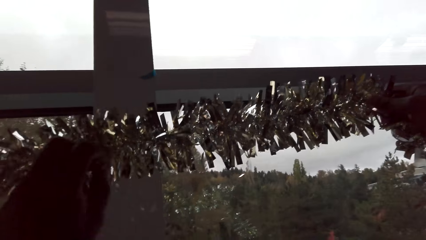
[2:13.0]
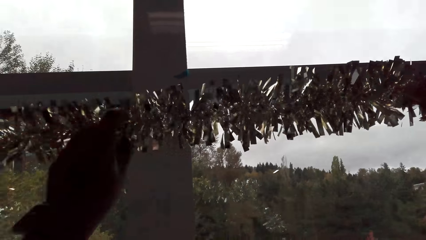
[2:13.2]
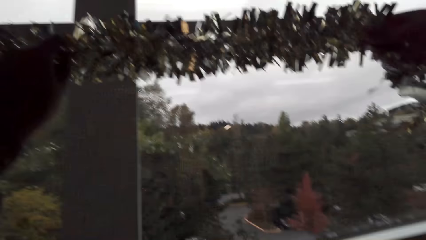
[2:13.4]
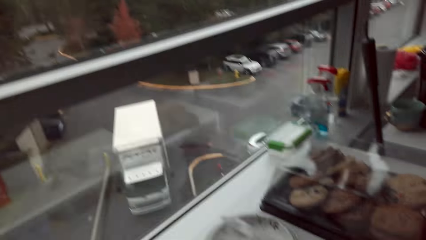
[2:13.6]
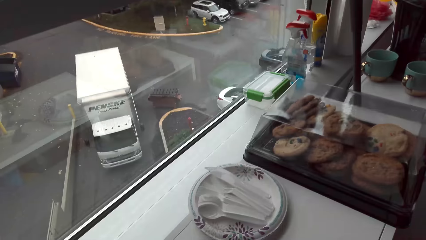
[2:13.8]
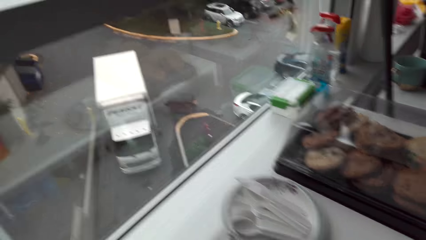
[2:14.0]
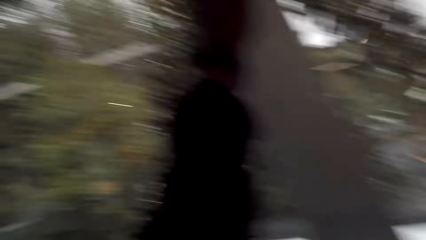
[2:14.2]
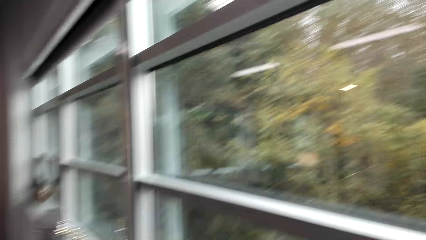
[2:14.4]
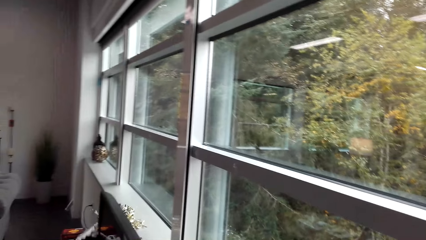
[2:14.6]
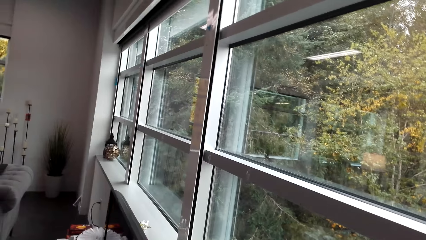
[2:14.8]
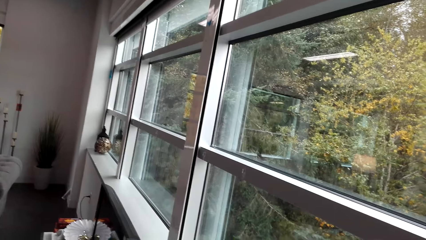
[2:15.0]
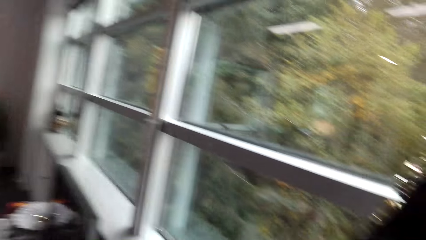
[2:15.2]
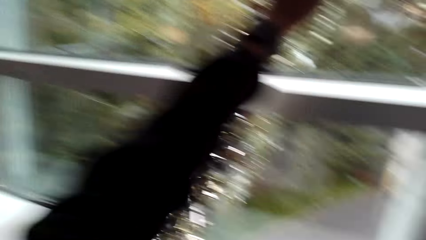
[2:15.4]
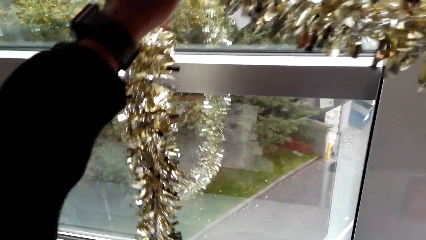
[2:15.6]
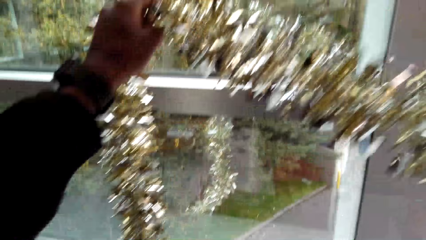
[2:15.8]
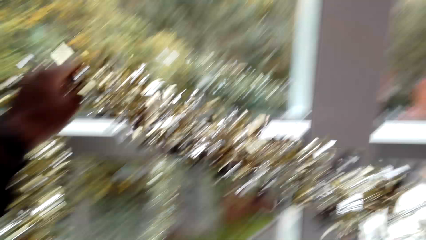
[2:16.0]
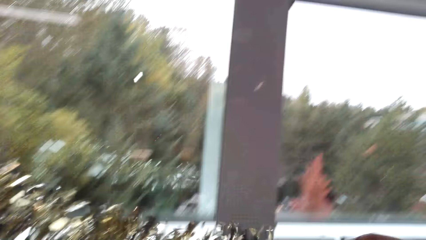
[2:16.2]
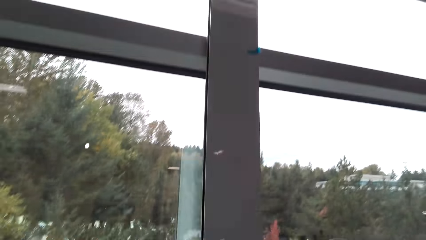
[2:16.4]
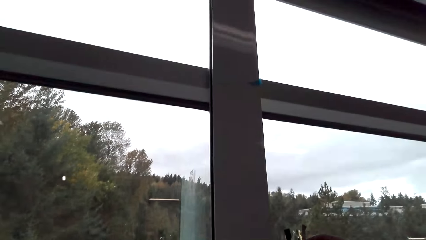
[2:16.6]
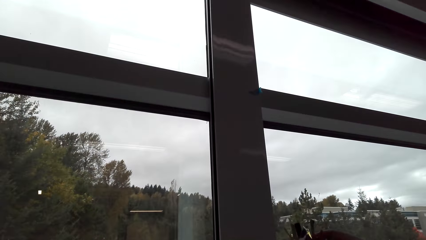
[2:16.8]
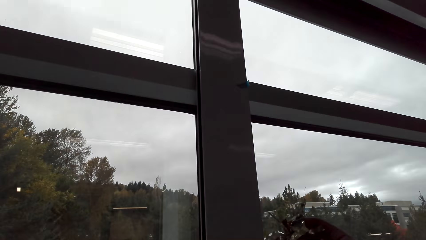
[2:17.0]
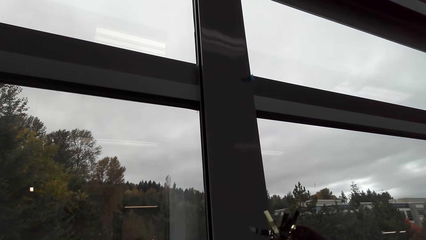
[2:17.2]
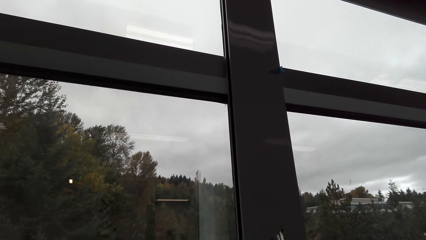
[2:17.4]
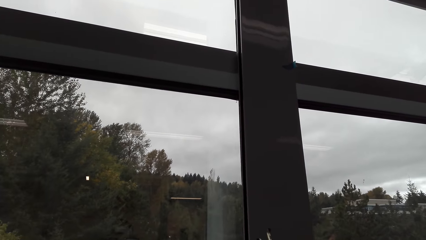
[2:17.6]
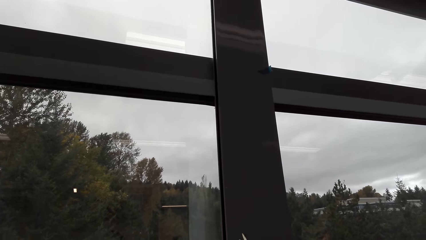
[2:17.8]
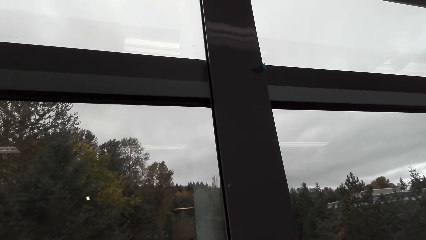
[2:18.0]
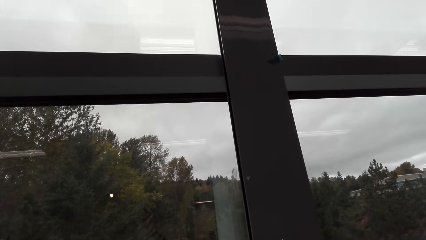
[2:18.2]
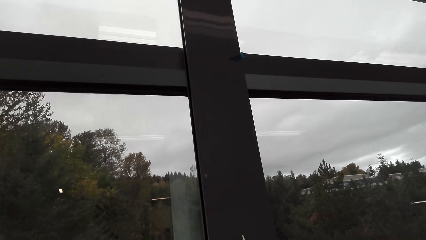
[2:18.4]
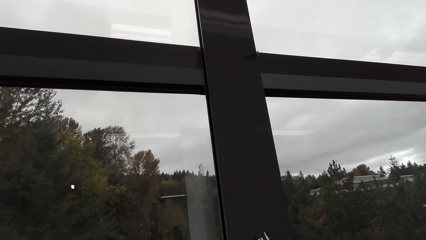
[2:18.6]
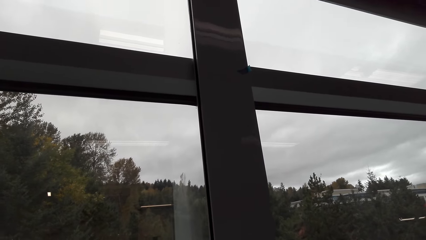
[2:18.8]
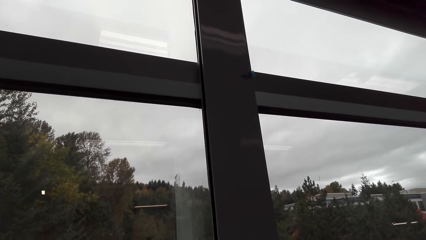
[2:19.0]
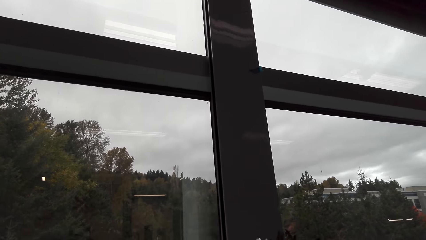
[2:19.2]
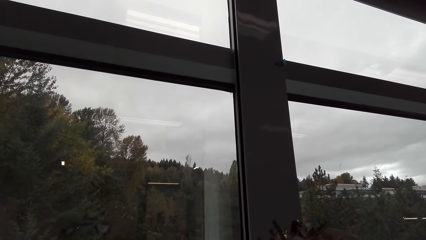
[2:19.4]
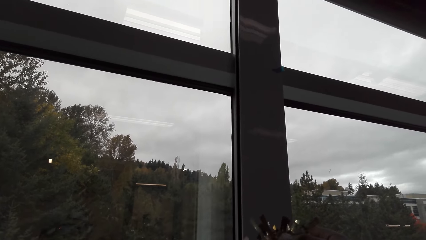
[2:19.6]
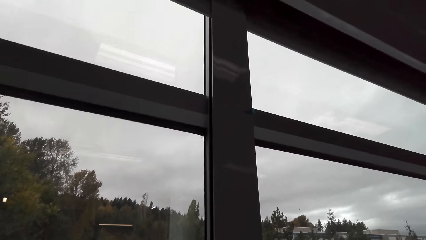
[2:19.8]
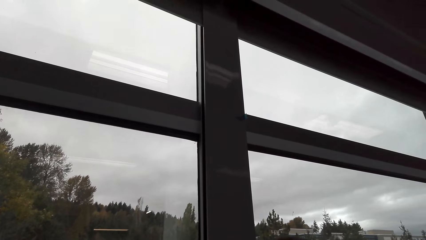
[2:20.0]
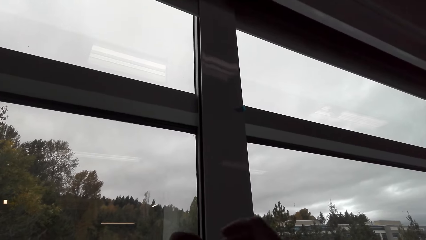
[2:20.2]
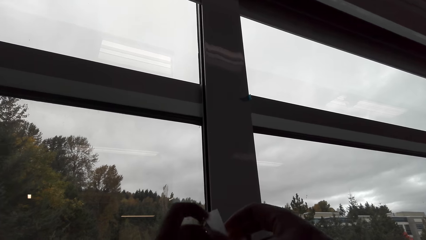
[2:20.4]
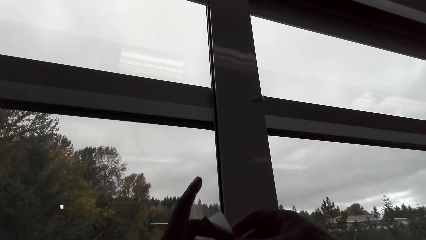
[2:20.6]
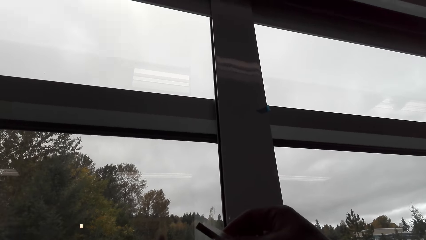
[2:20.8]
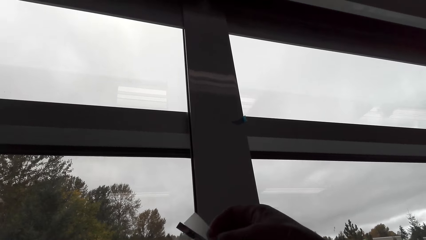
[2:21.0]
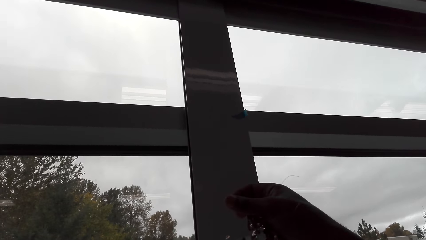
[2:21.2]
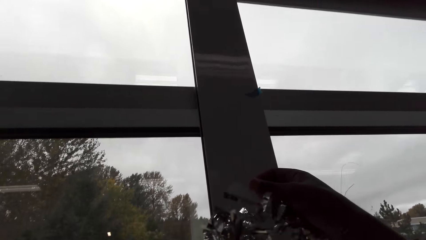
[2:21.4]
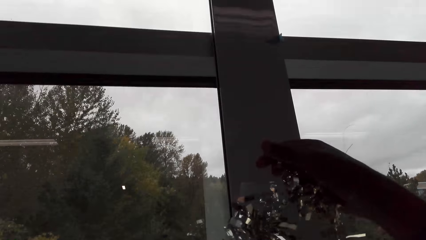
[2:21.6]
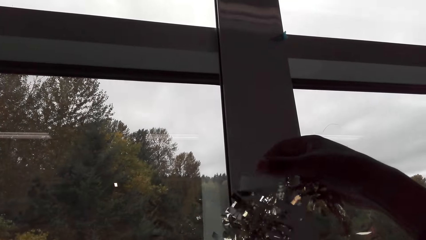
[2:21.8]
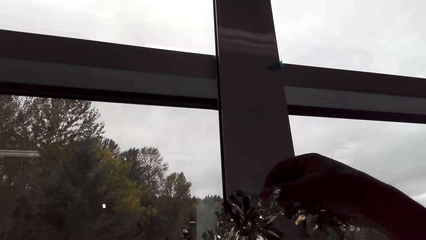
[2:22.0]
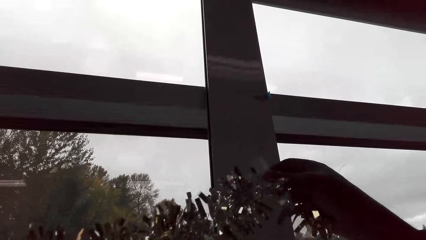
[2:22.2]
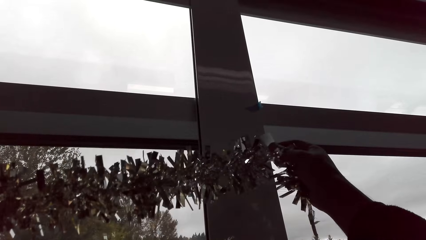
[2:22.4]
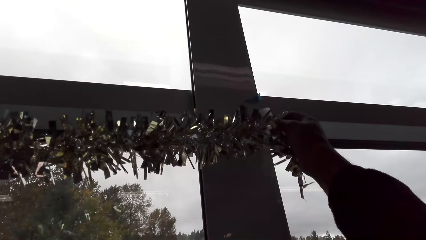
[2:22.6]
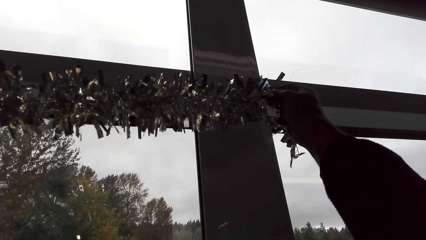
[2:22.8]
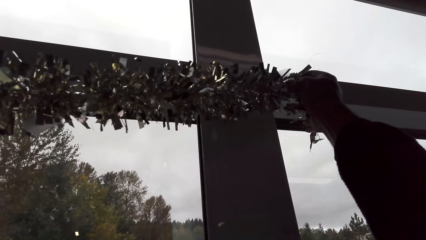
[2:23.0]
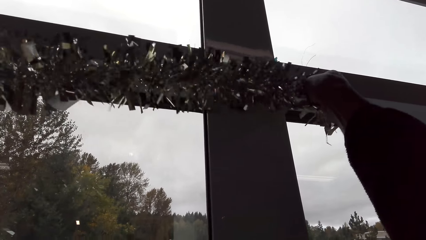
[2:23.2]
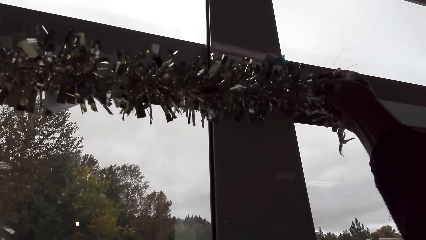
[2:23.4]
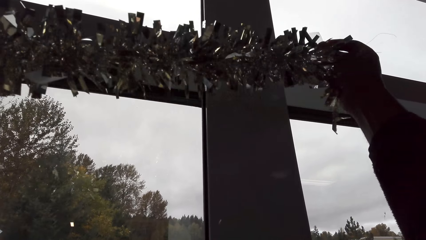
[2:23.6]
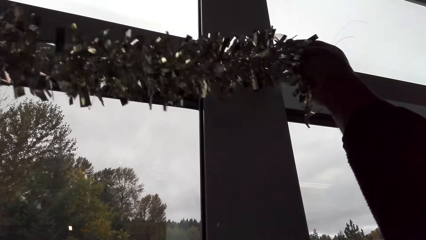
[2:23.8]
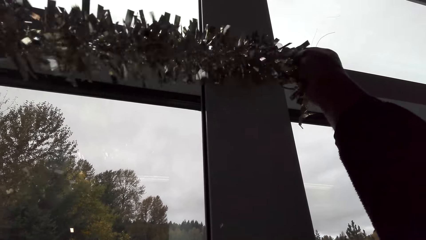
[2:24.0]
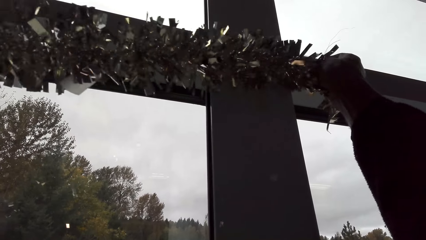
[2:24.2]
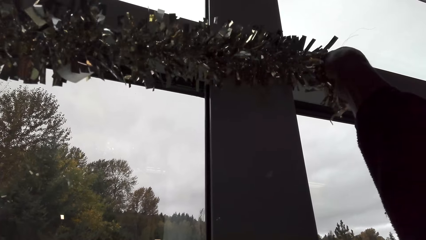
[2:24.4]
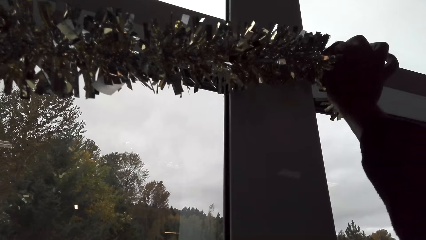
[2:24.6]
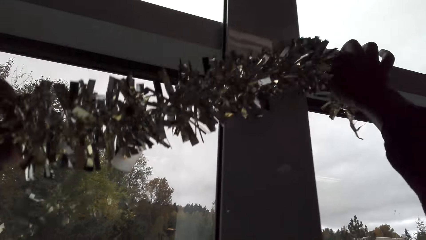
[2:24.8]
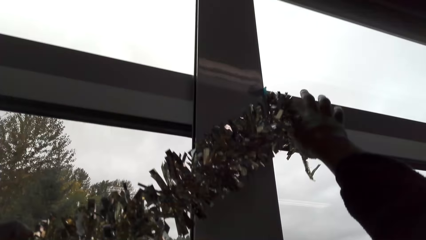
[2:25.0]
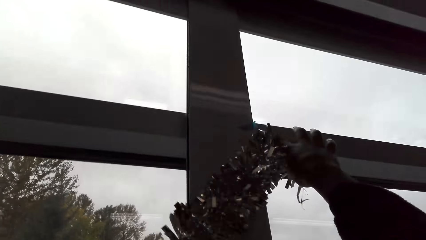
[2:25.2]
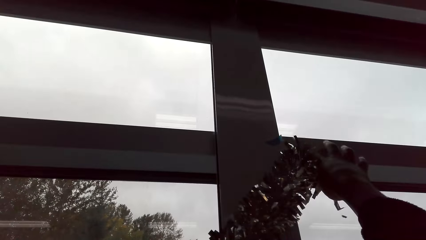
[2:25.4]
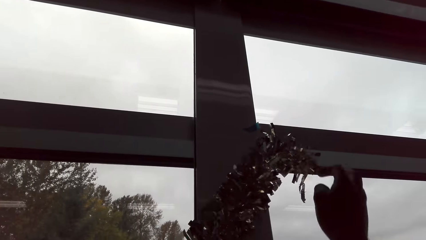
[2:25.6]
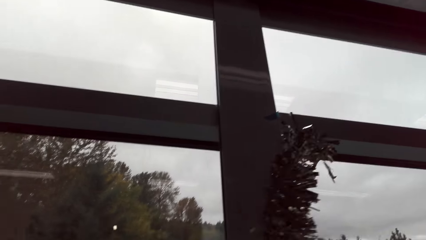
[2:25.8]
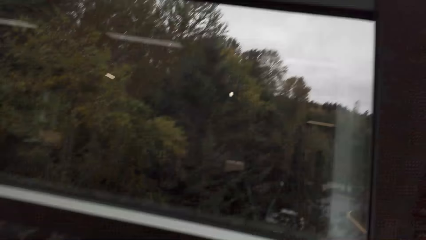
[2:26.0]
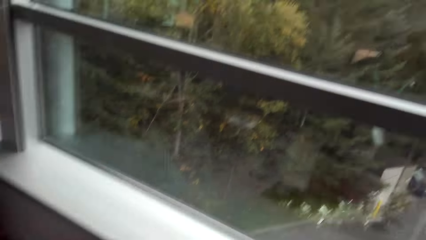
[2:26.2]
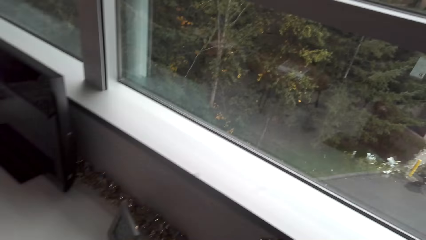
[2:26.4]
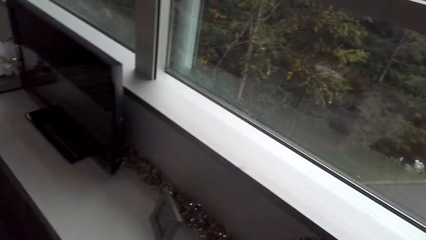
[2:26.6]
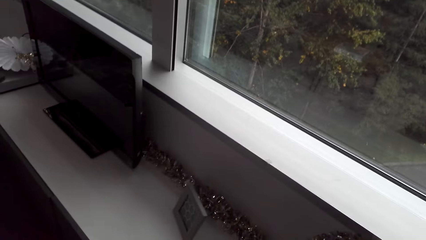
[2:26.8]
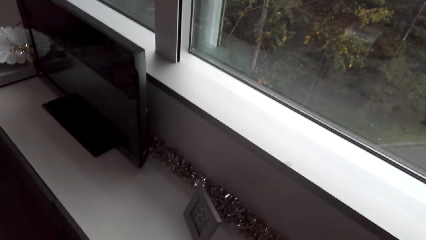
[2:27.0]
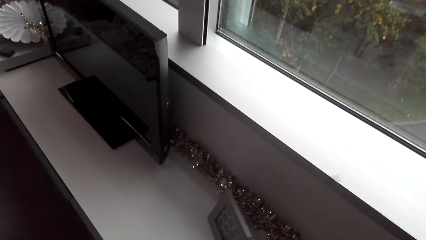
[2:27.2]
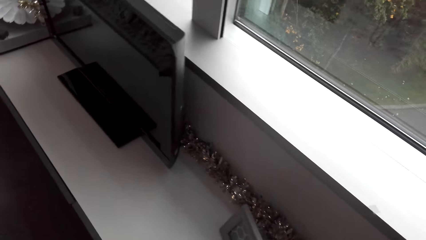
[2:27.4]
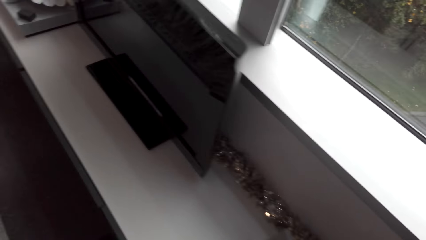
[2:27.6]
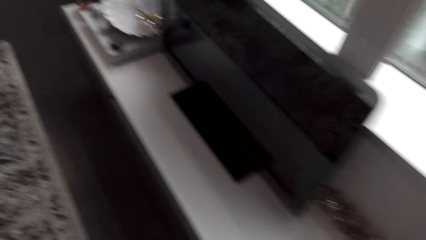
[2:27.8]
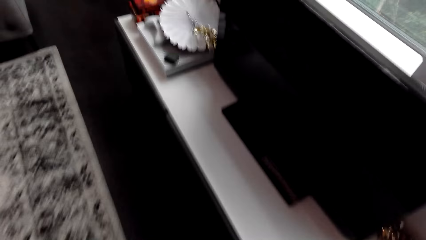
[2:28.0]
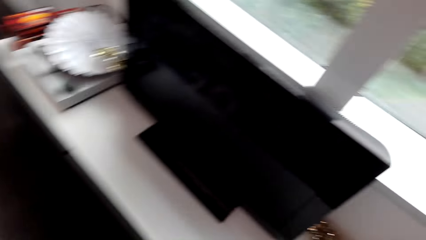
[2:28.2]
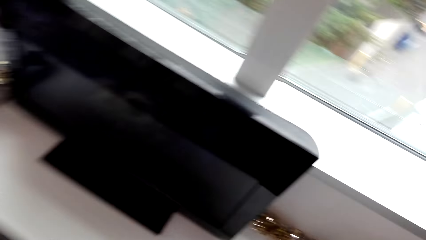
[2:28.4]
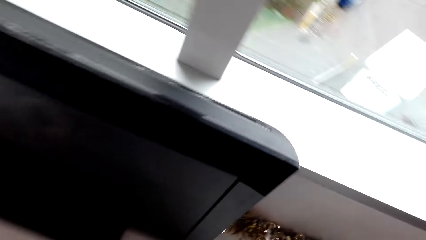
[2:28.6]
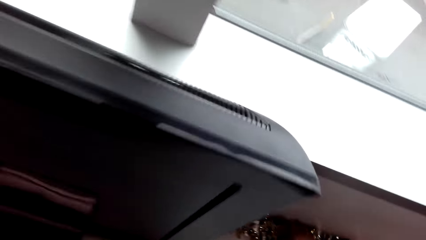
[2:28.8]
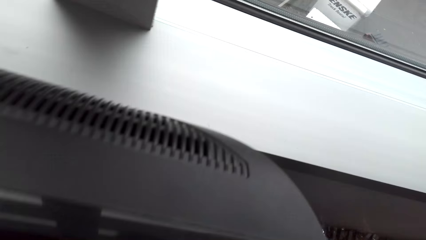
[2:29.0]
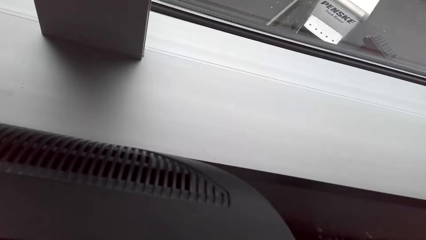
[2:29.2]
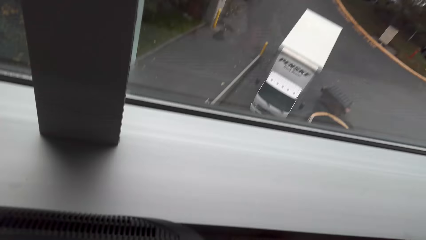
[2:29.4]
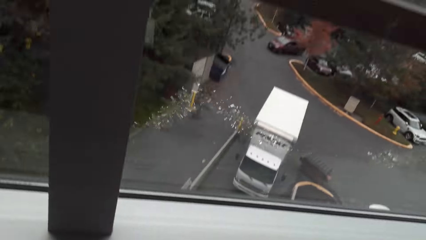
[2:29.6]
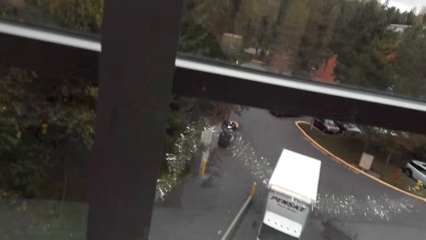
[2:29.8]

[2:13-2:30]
The camera wearer looks around the apartment. They hang the decoration. They walk around the apartment.
